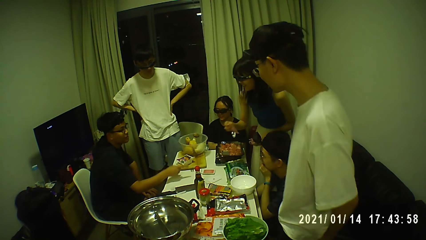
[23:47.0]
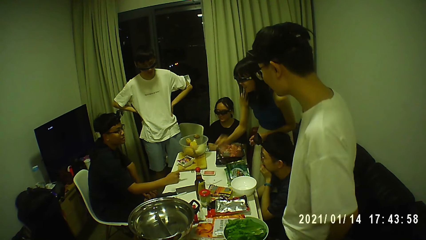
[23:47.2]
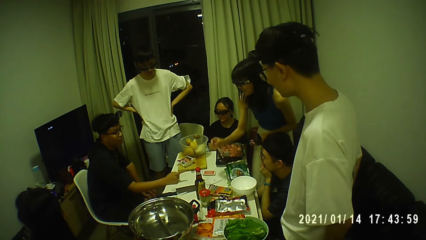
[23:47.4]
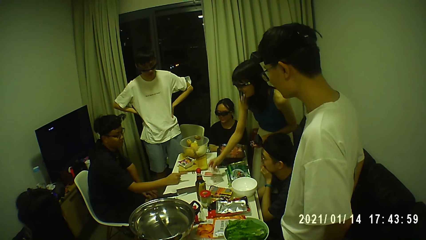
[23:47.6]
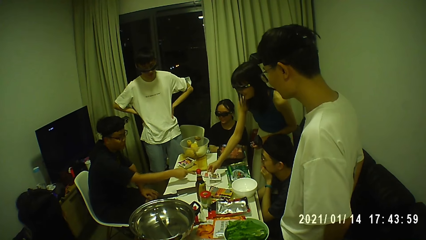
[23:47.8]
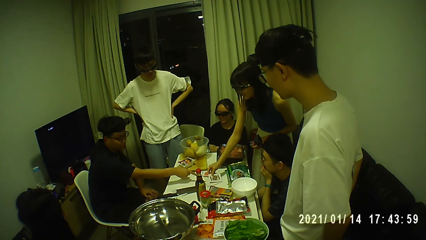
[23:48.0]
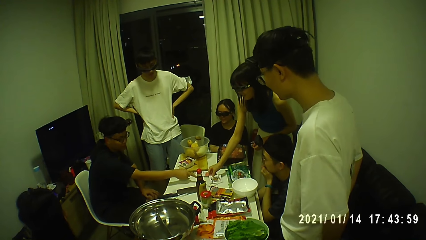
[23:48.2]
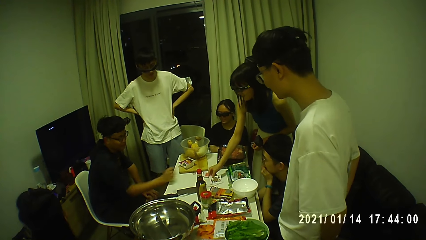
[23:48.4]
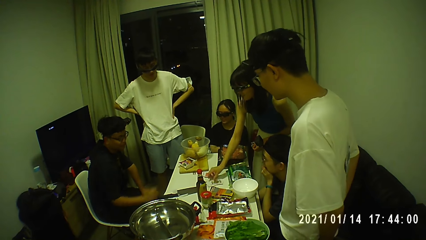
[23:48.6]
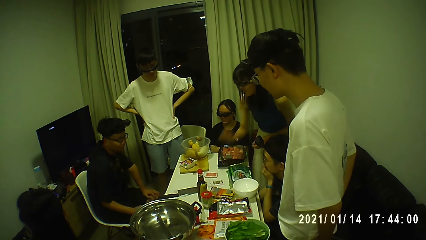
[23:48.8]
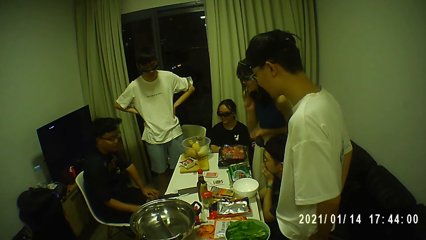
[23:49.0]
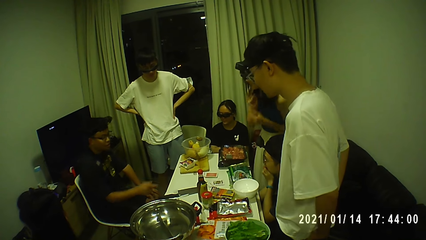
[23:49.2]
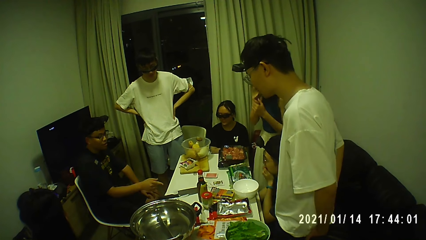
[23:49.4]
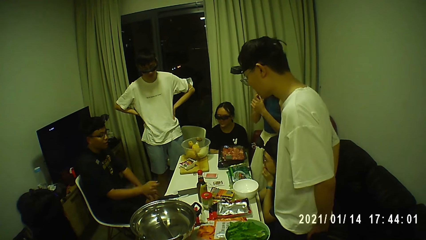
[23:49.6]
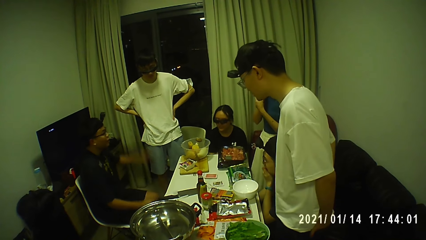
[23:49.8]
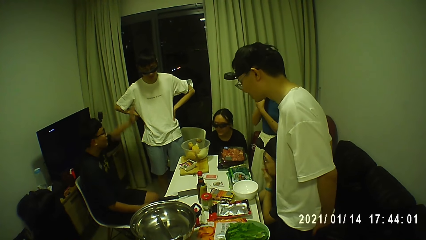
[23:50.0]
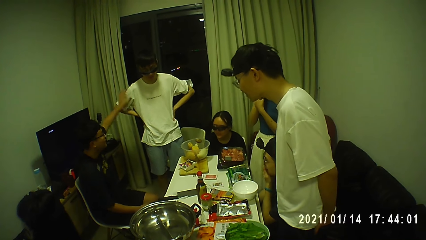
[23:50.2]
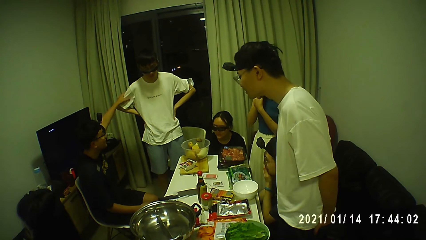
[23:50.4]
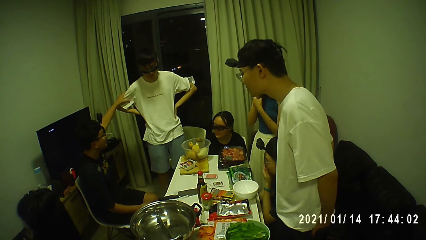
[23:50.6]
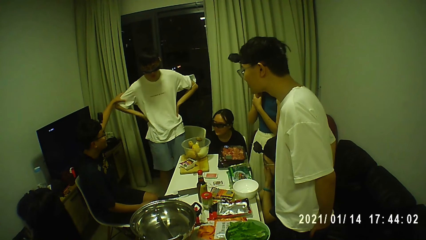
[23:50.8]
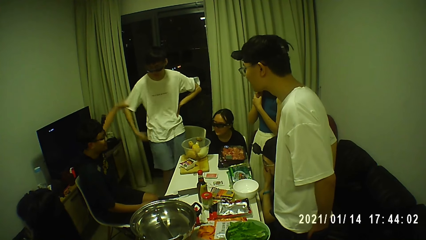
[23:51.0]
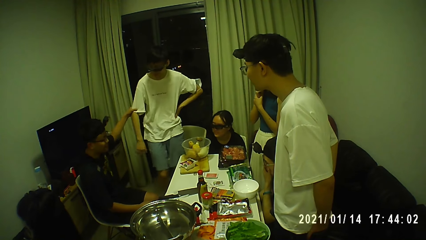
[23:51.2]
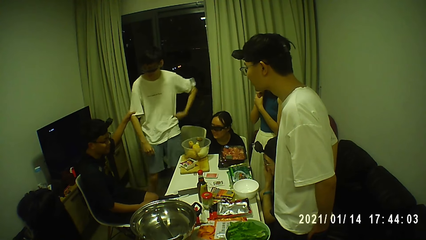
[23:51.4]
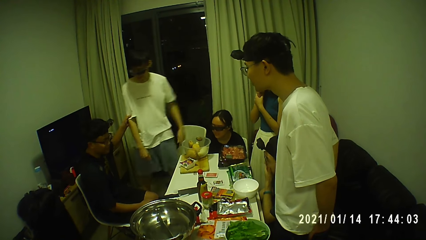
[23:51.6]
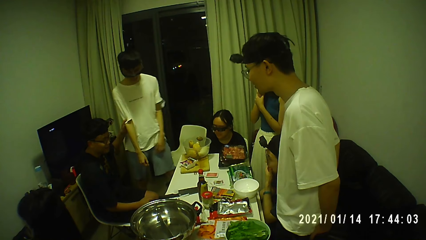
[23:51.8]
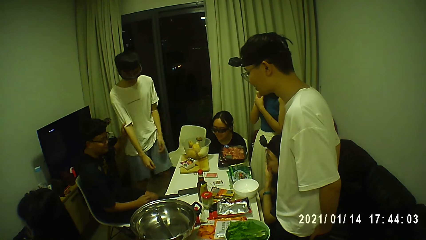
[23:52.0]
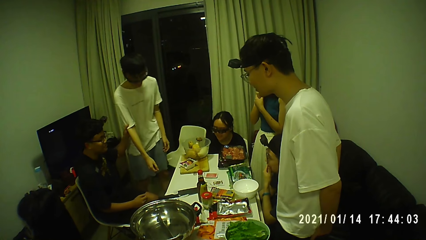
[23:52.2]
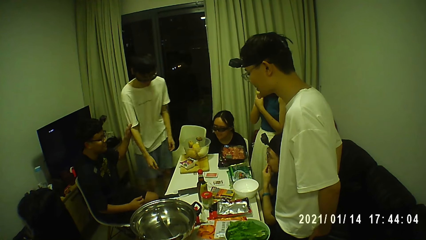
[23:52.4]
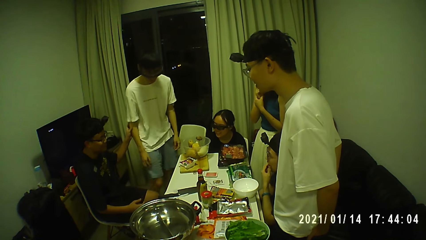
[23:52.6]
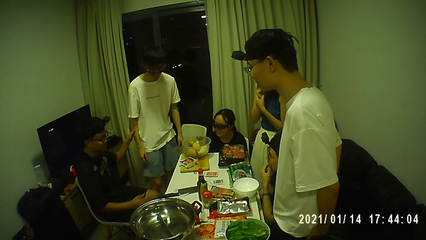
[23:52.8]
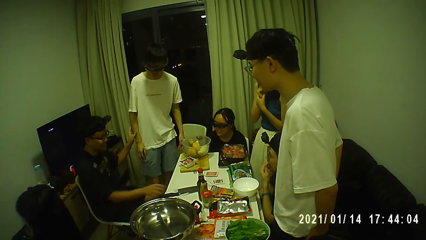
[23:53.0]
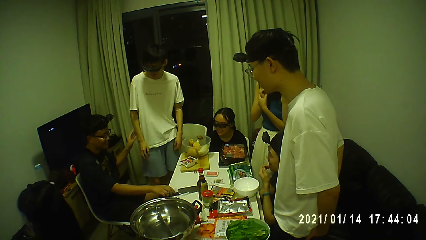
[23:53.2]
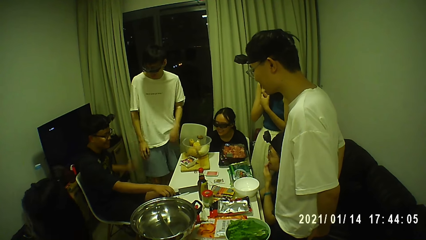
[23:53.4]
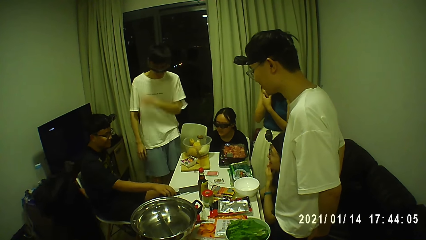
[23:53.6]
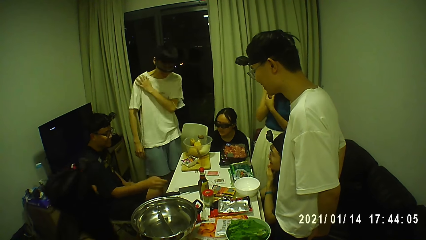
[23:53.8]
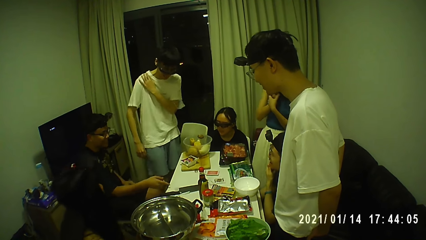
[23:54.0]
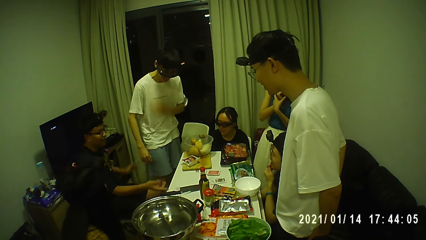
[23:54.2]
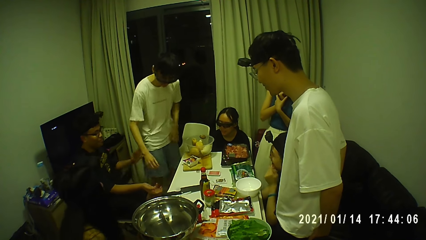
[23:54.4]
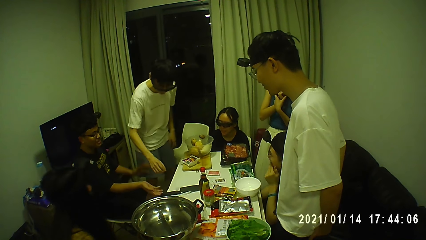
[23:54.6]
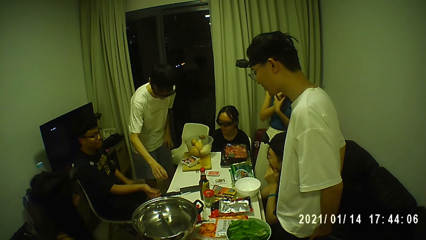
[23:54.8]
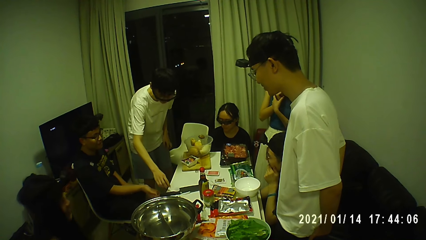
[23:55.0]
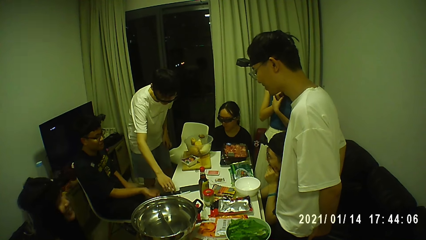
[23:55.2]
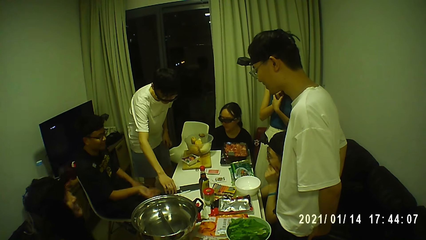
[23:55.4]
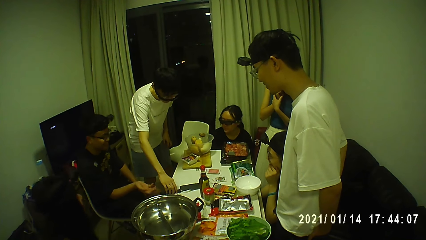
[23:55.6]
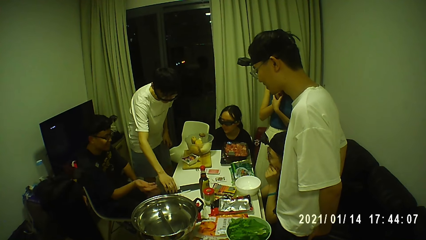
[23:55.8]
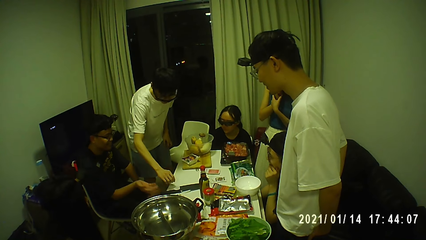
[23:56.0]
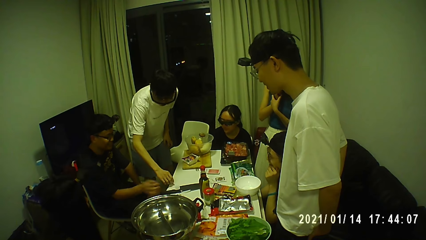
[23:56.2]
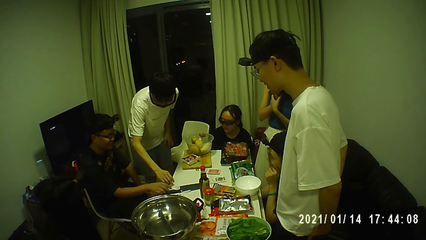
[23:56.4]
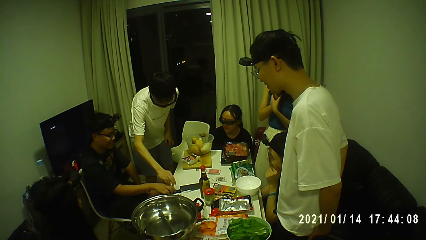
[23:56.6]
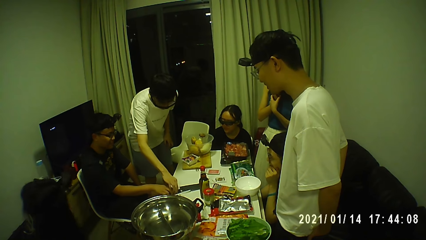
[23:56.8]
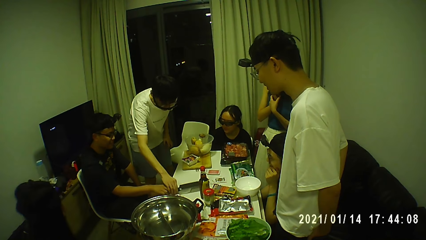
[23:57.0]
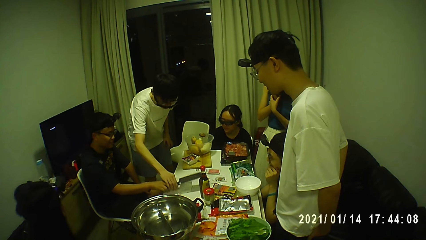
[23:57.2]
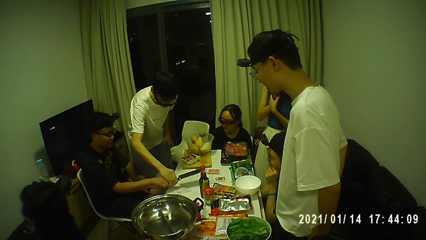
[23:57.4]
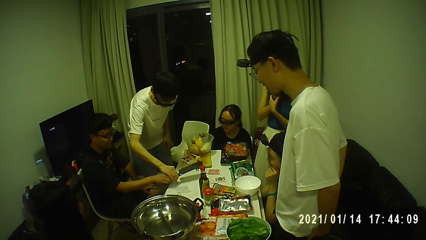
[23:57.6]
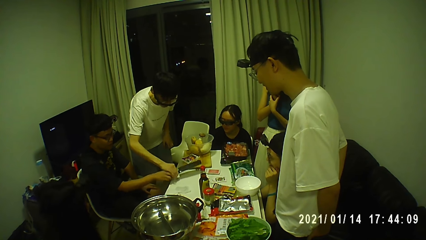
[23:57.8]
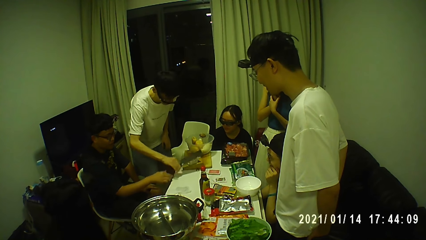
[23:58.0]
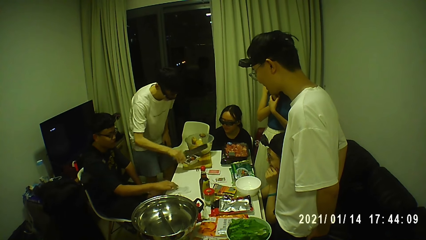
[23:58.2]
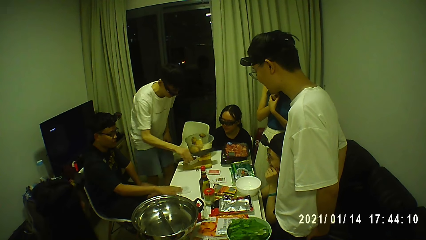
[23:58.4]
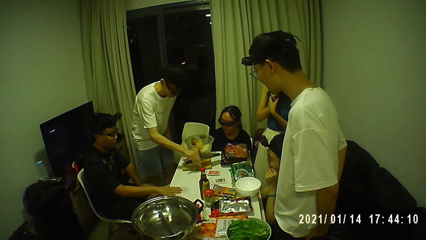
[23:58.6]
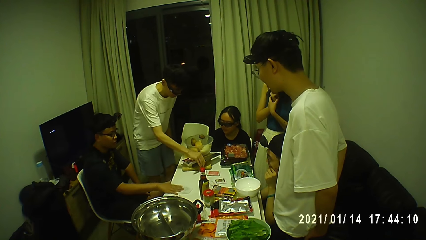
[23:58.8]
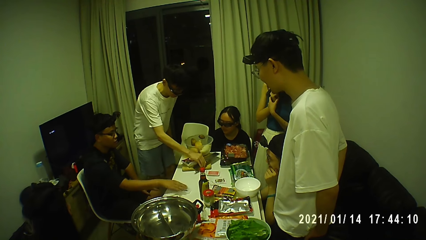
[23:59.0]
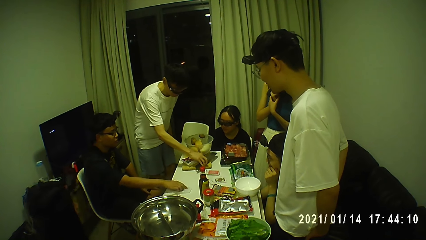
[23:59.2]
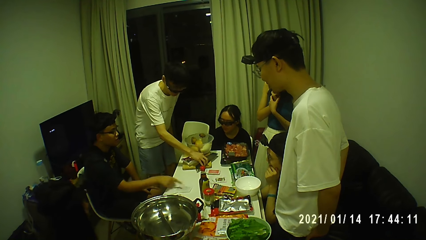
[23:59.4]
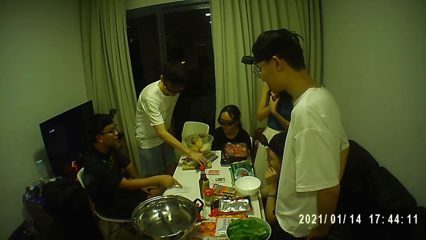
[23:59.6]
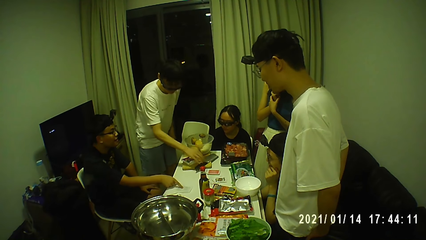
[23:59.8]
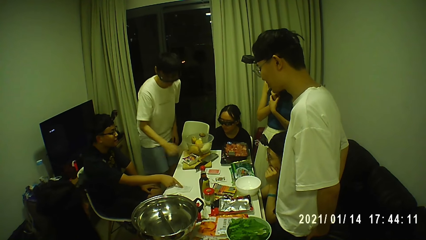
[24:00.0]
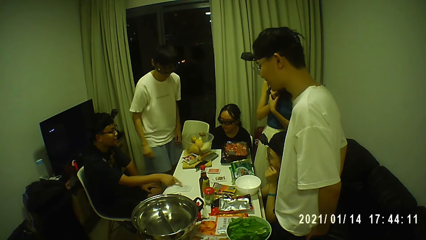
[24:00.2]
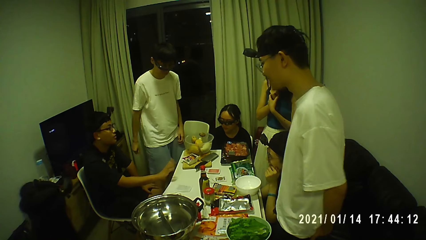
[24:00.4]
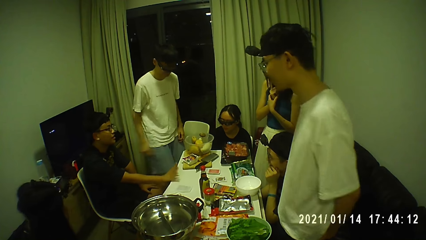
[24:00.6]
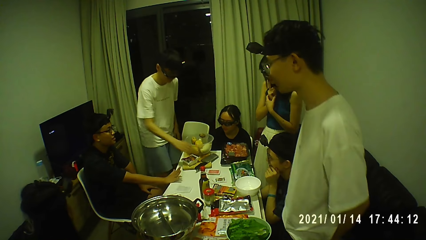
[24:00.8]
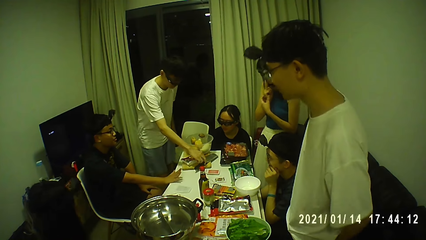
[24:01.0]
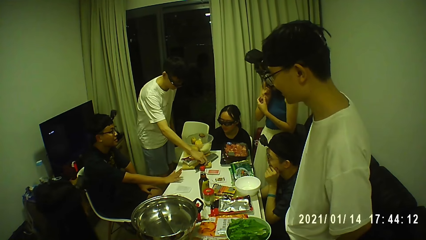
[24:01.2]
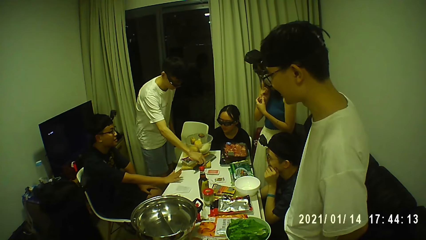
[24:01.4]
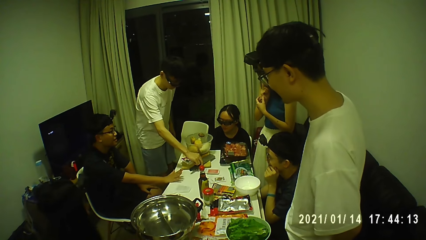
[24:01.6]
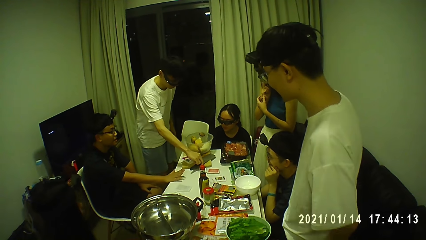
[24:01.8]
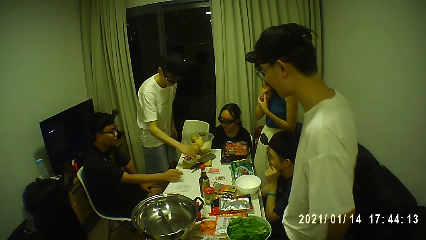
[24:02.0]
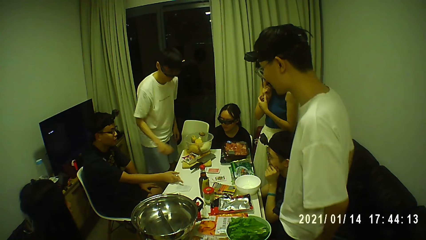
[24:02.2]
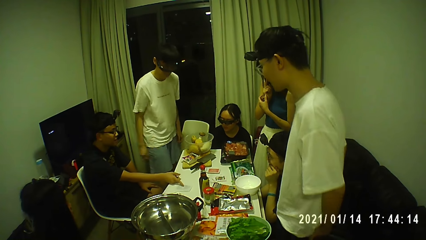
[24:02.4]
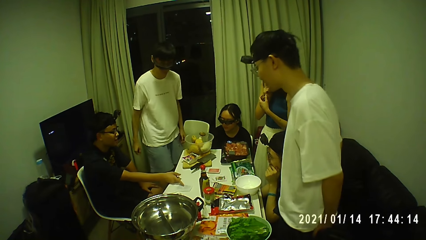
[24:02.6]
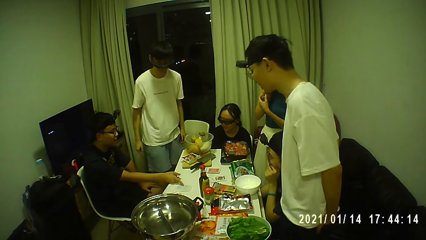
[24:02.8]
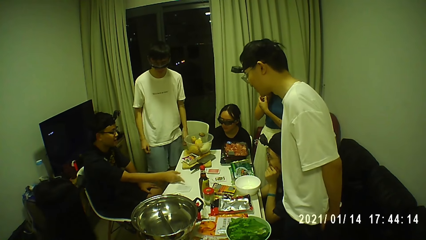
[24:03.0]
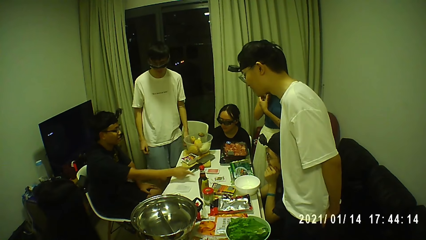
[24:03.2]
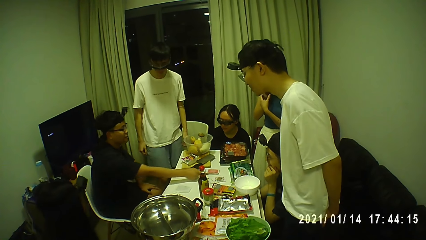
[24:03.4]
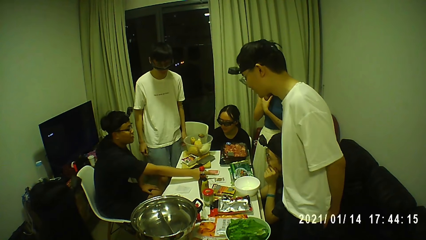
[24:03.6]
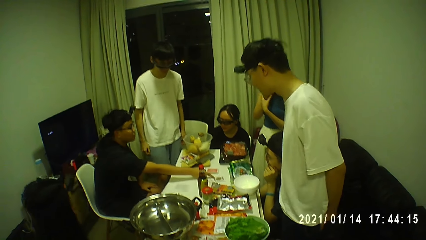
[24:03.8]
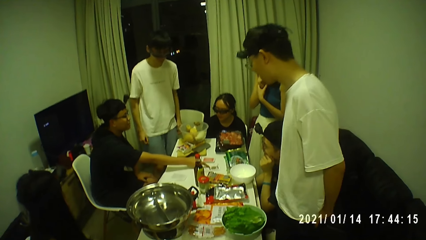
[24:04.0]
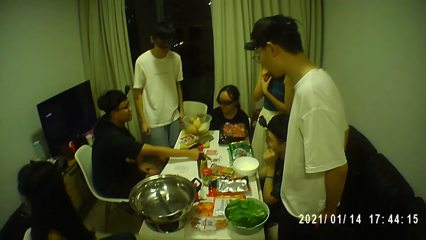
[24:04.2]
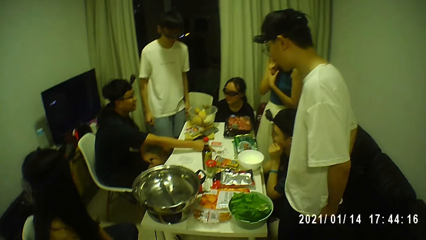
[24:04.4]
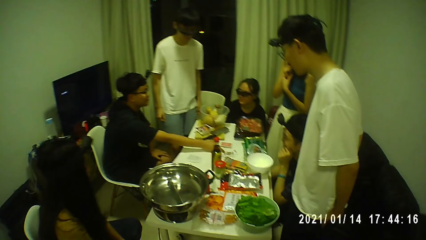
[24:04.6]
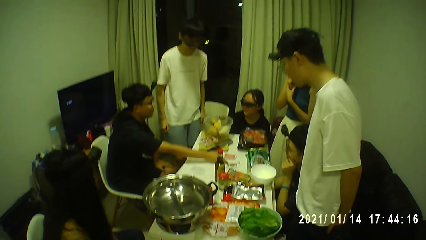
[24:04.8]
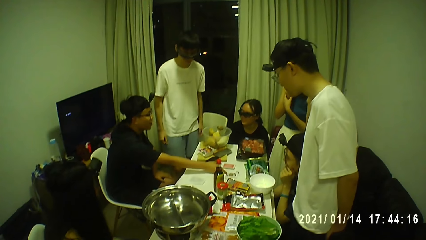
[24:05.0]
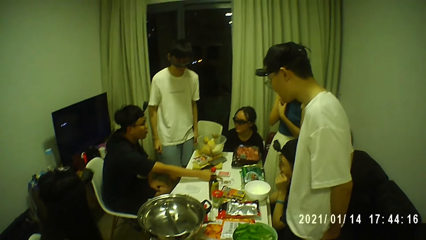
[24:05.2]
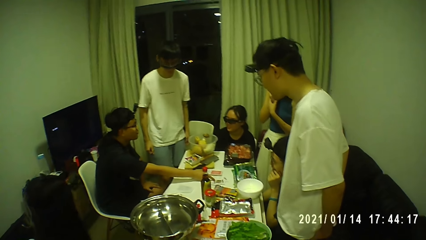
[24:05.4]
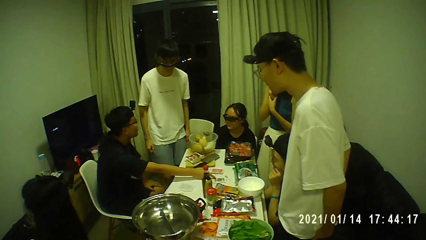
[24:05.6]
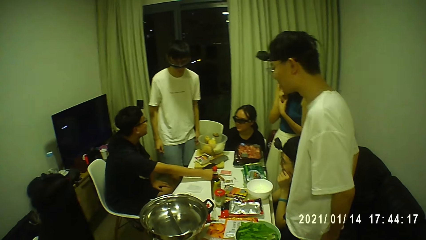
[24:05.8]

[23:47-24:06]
The woman drops the cards on the table with her right hand. The man touches another man with his left hand. The first man touches the knife on the table with his right hand. The other man touches the knife on the table with his right hand. He picks the knife from the table. The first man picks the knife from the table with his right hand. The other man takes the knife from the hand of the first man with his right hand. The first man touches the paper on the table with his right hand. The other man drops the knife on the chopping board on the table with his right hand. The first man interacts with the camera wearer and the group of people. The other man moves the knife on the chopping board with his right hand. The first man holds a card on the table. He touches the cards on the table with his right hand.
